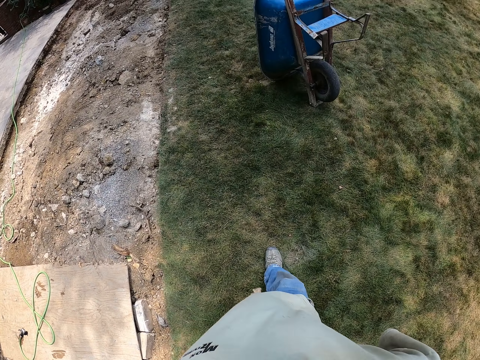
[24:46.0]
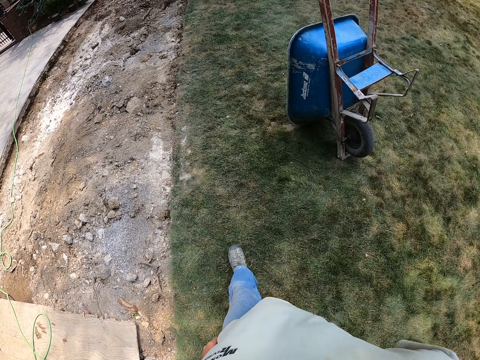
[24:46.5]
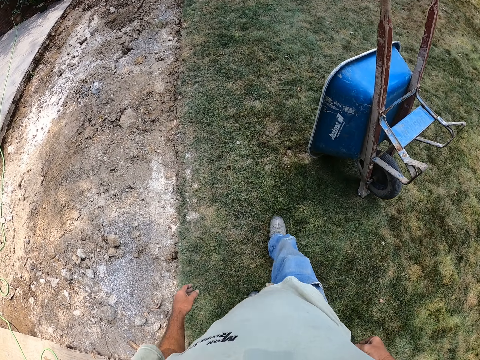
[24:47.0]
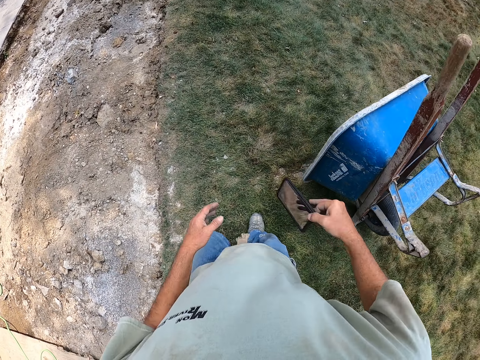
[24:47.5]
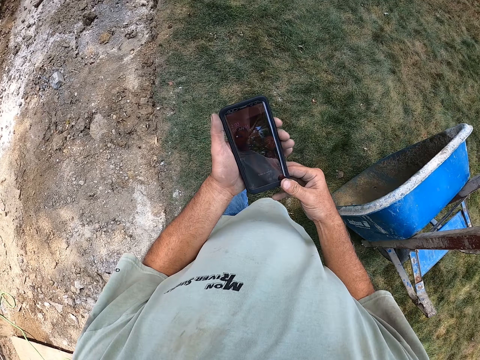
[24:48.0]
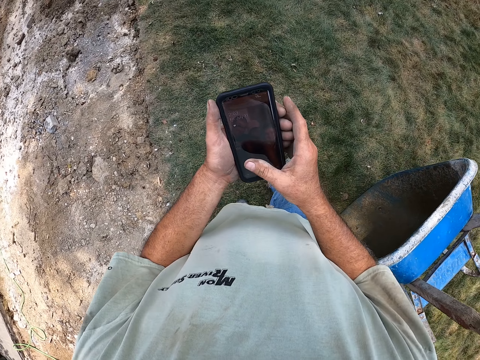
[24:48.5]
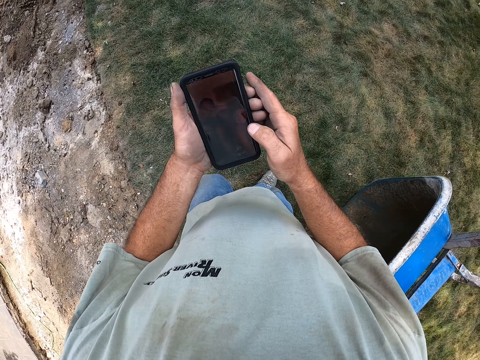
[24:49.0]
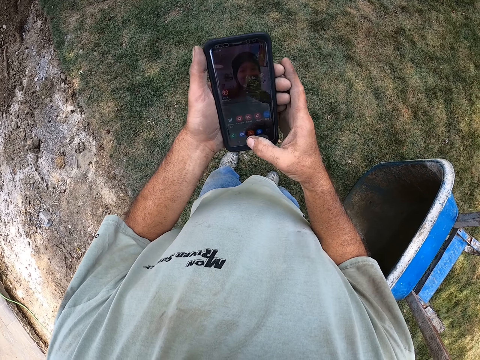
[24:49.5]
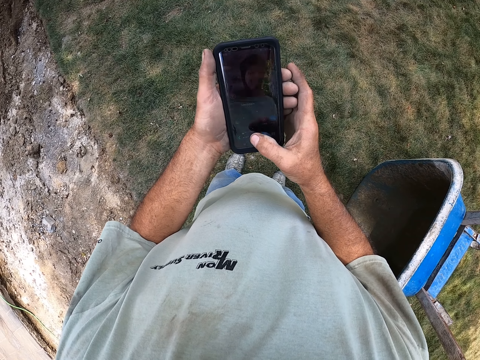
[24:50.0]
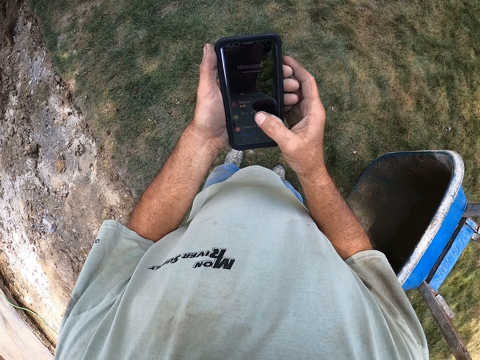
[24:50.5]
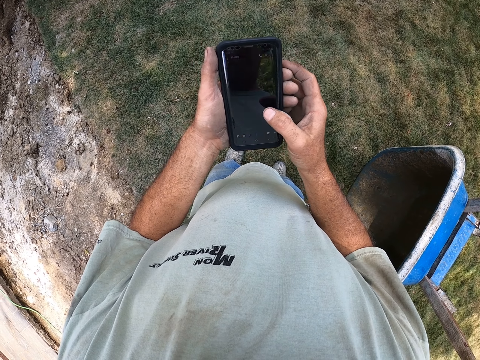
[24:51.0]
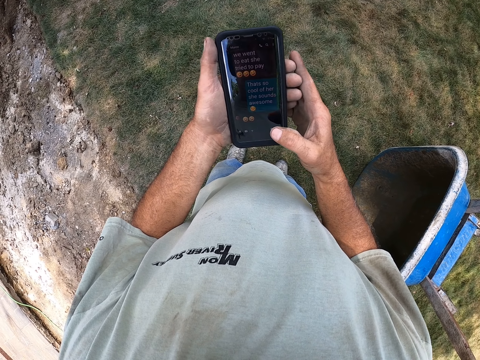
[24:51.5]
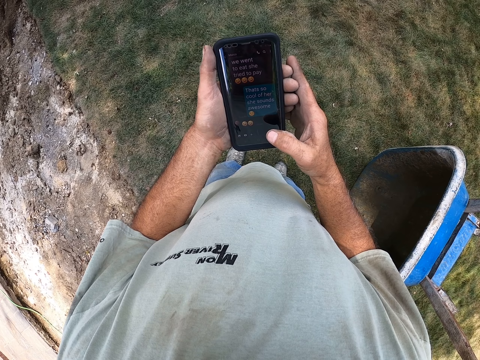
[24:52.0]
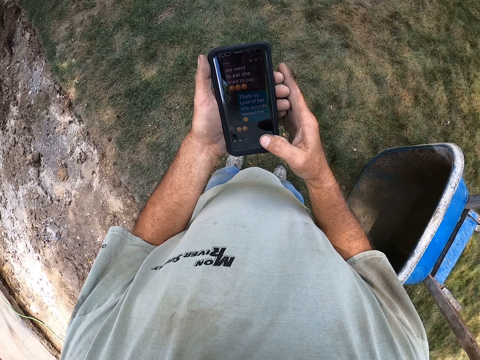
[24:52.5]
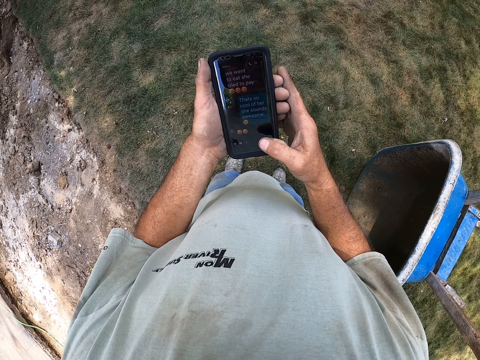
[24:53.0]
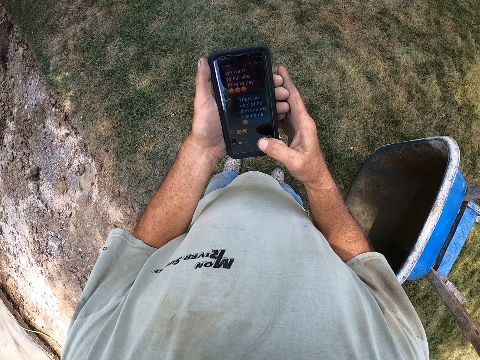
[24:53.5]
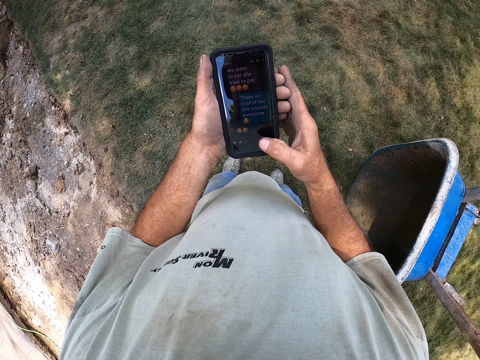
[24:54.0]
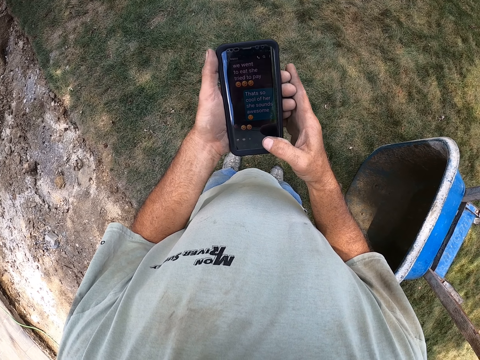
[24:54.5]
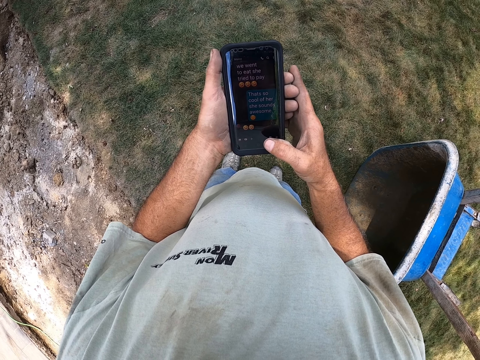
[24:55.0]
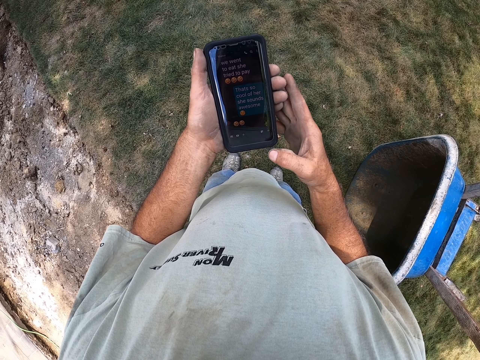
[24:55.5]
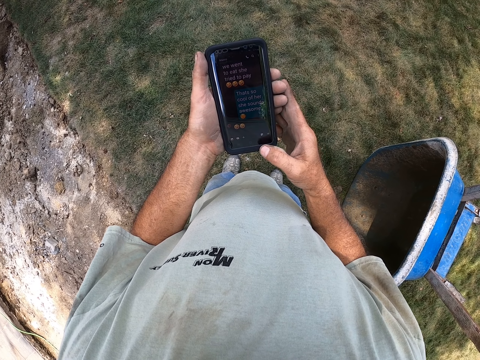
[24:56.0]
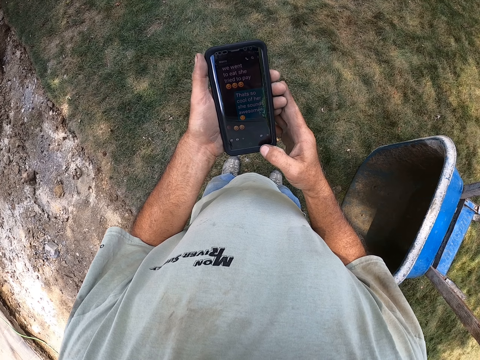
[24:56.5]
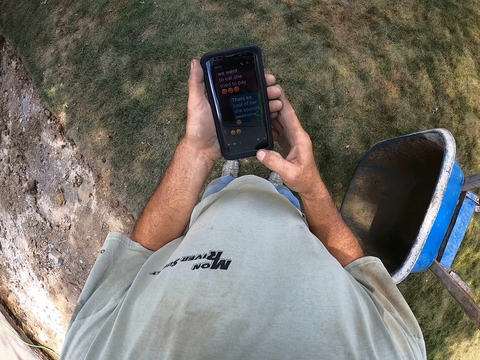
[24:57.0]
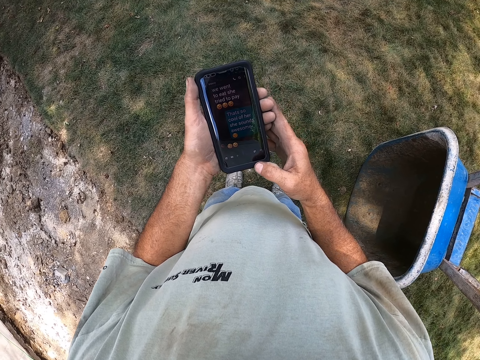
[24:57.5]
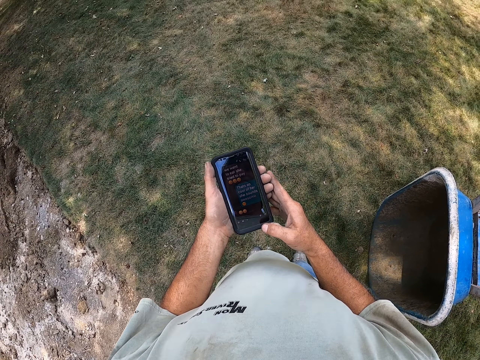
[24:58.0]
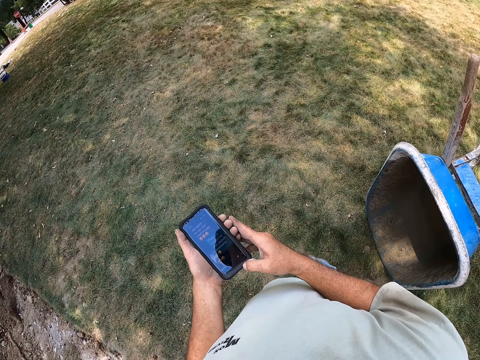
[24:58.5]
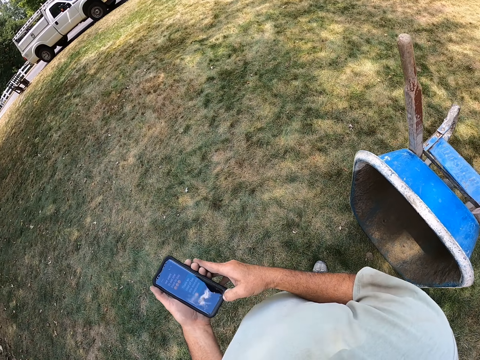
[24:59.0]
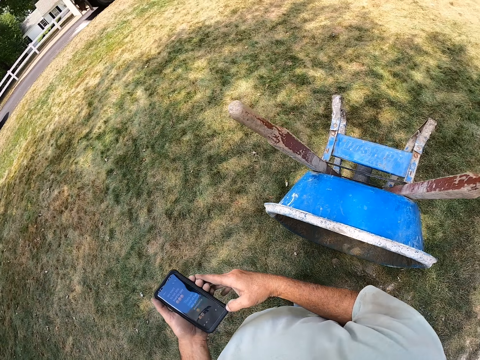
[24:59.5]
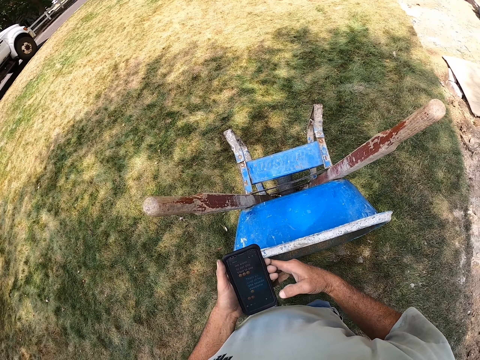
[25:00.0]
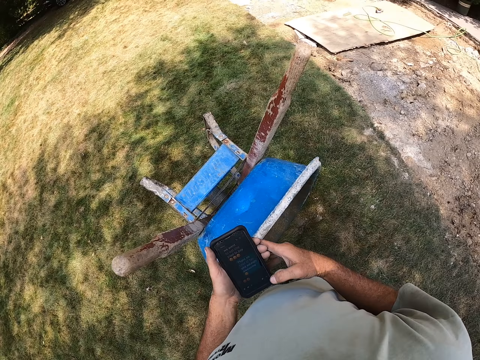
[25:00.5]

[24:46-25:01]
The camera wearer takes out a phone from his pocket. He holds the phone and scrolls the phone. He presses the phone and stands. He looks at the phone.

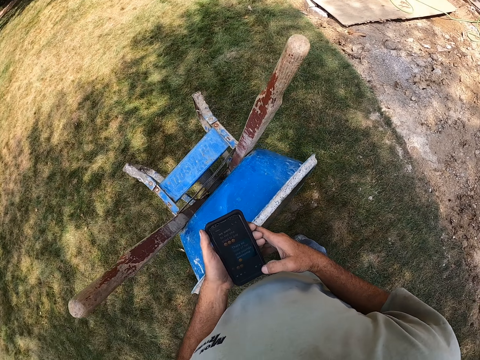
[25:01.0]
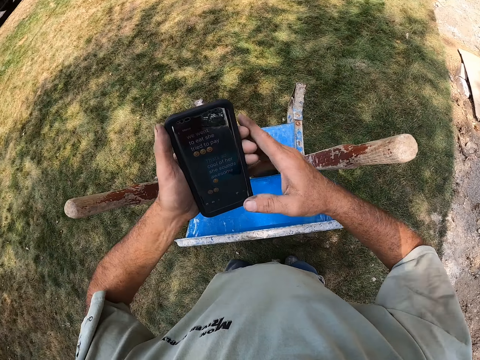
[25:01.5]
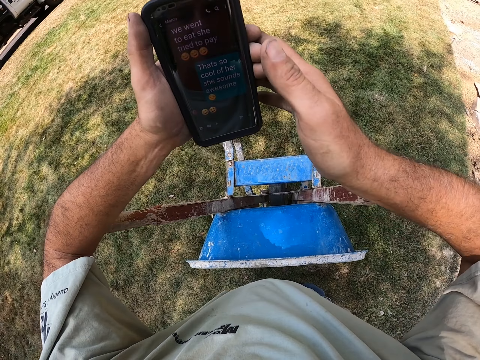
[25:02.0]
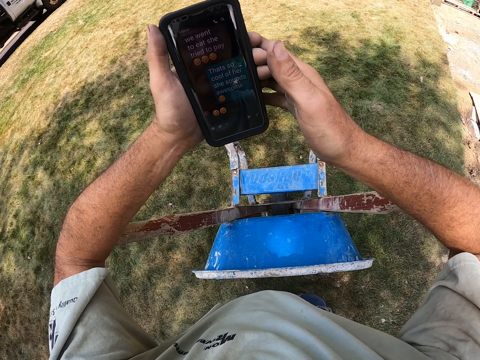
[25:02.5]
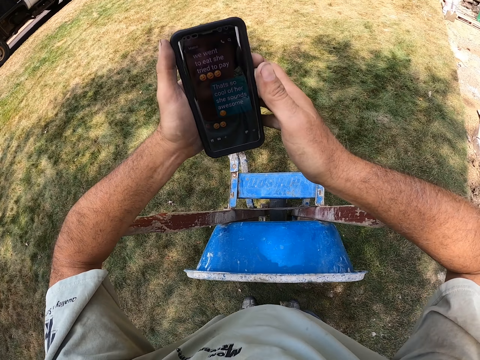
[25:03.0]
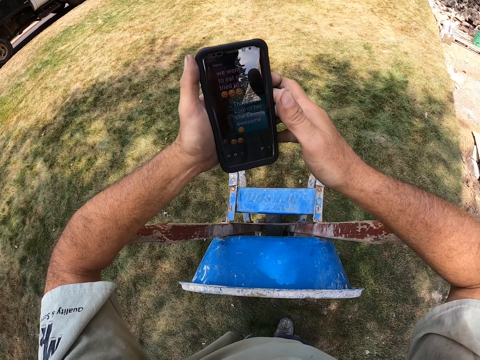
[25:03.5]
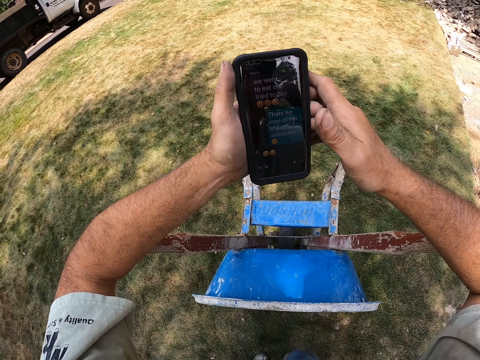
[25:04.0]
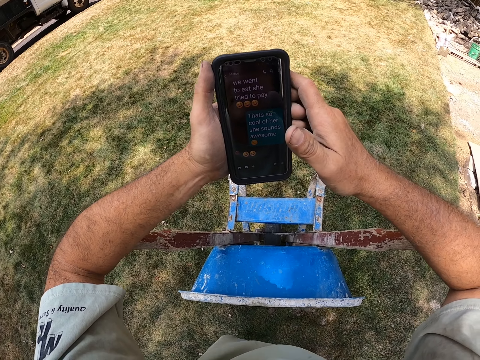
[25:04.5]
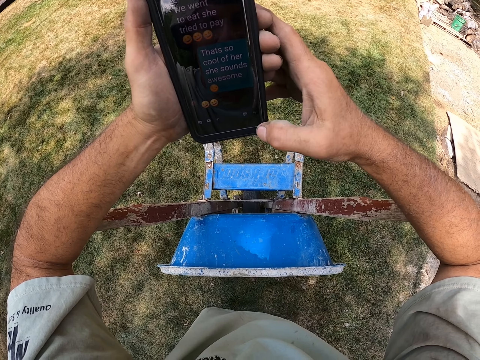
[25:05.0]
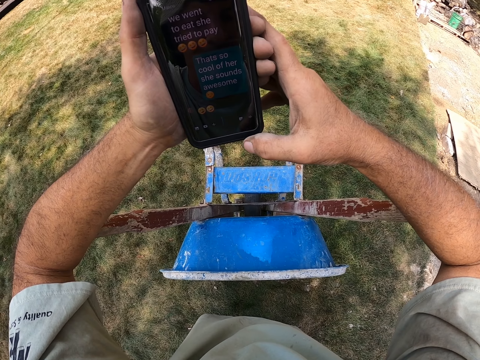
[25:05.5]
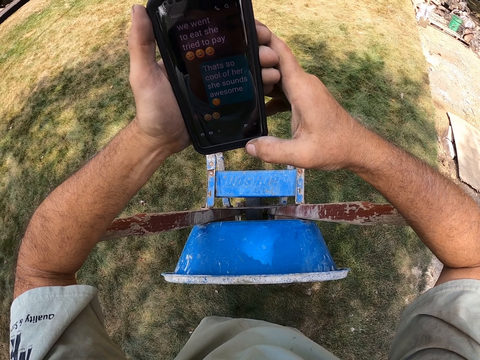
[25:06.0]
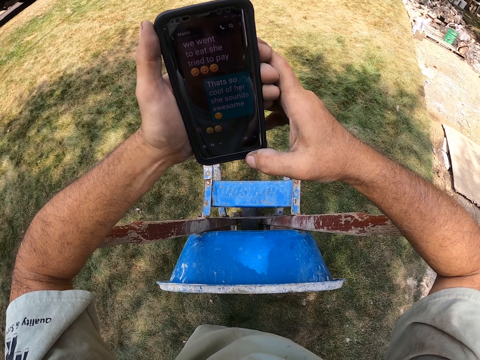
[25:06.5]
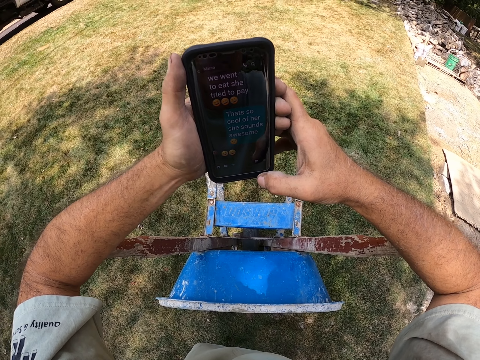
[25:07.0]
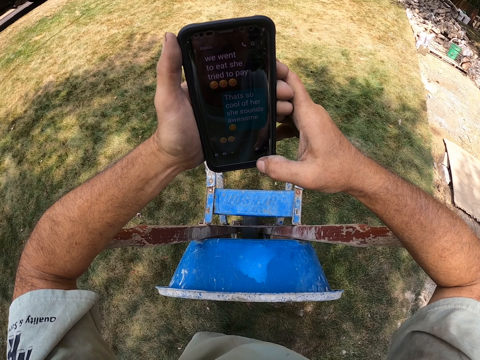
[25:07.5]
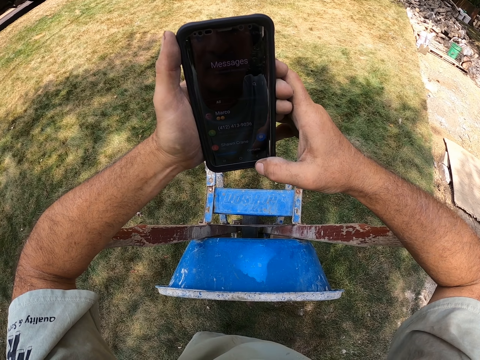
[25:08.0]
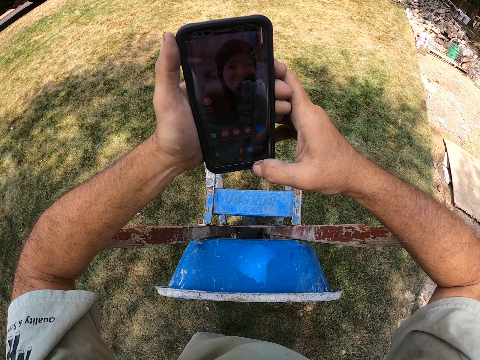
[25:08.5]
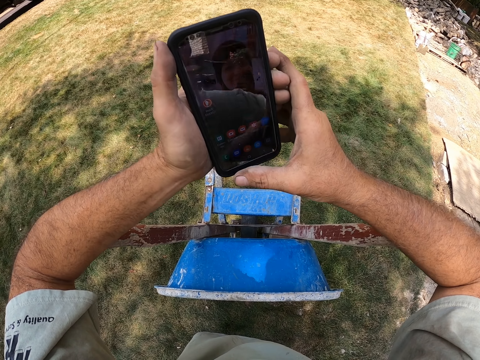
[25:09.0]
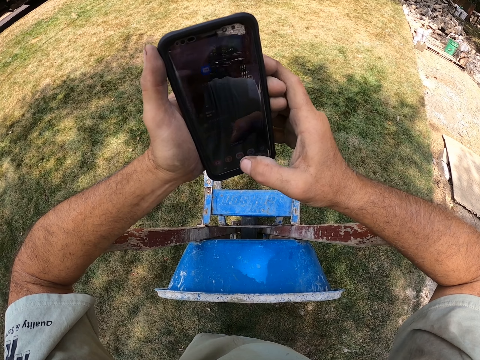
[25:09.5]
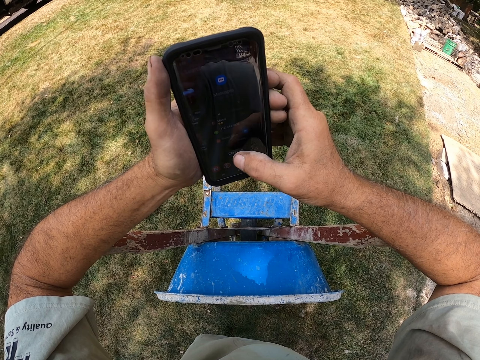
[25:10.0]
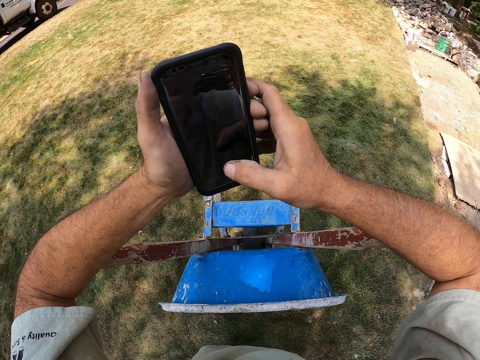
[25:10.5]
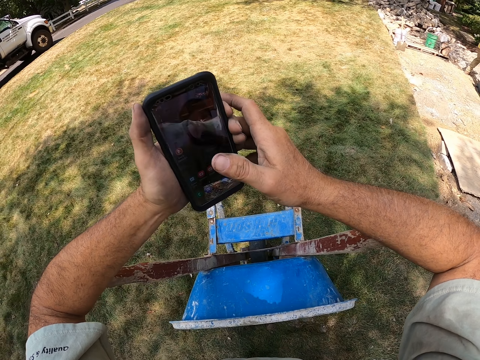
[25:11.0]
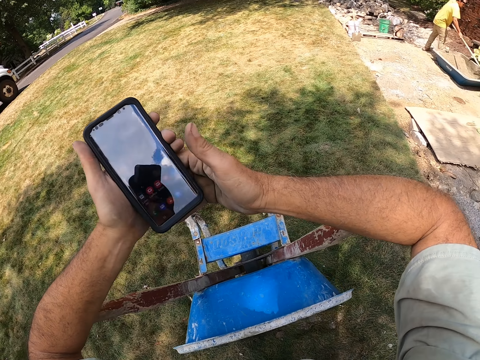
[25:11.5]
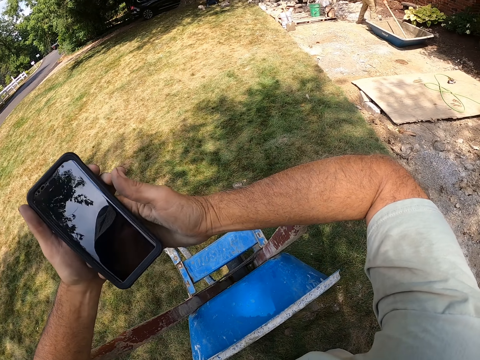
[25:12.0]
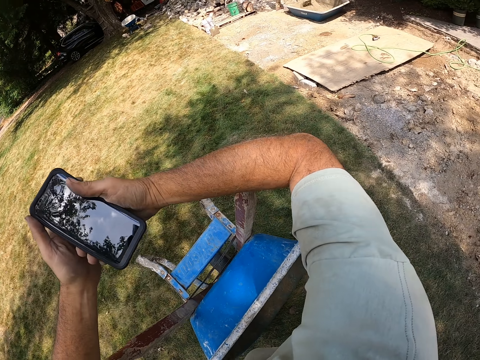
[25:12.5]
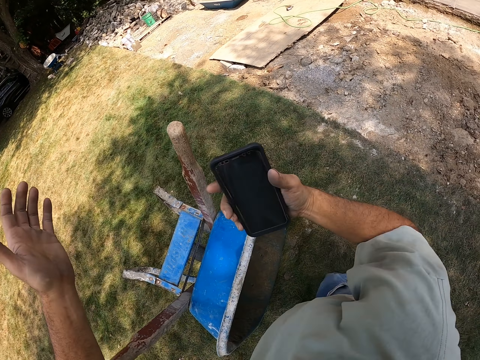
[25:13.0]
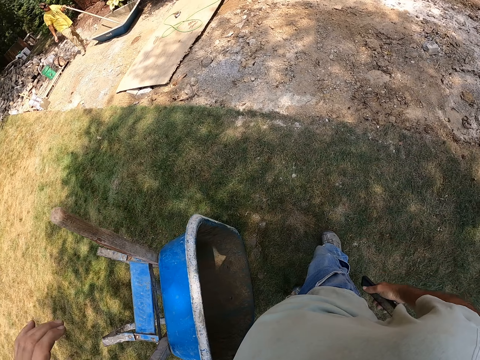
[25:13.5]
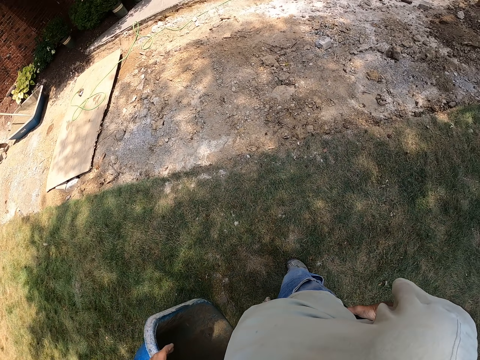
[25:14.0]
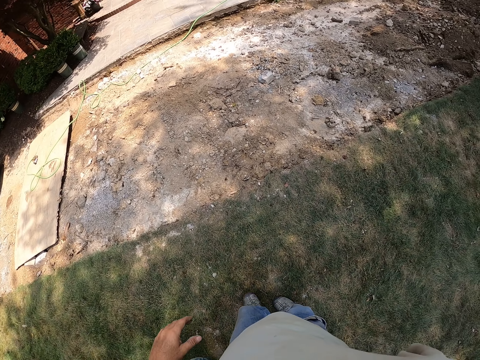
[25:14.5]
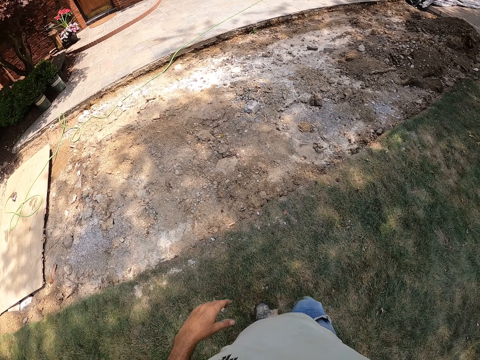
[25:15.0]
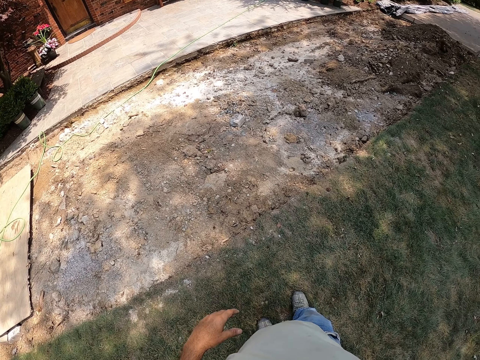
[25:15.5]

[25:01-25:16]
The camera wearer puts the hands on the wheelbarrow handle. They scroll the phone. They remove a hand from the wheelbarrow handle and hold the phone. They put the phone in the pocket and walk around.
